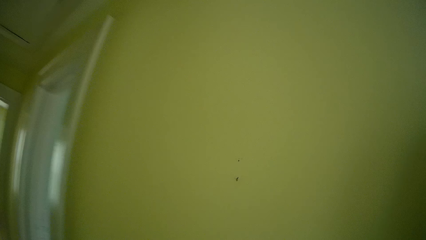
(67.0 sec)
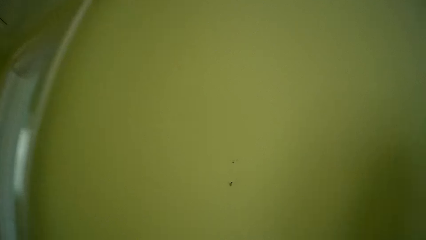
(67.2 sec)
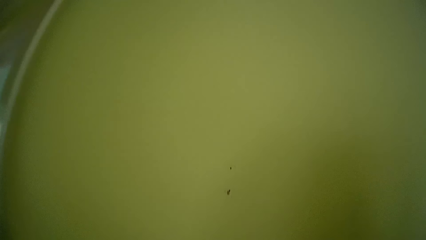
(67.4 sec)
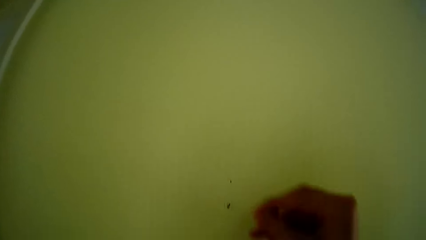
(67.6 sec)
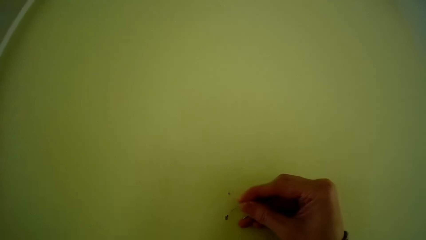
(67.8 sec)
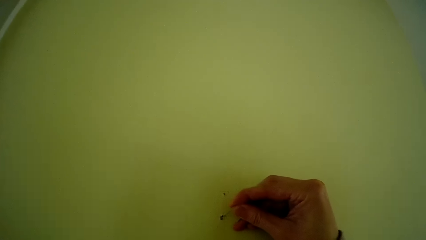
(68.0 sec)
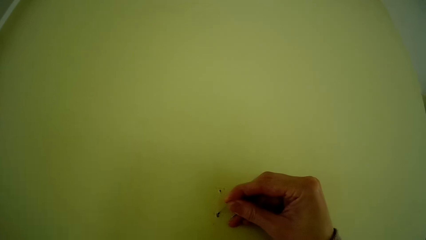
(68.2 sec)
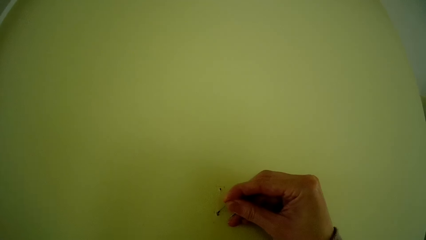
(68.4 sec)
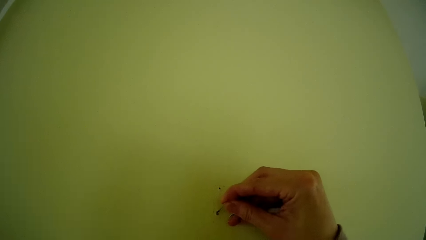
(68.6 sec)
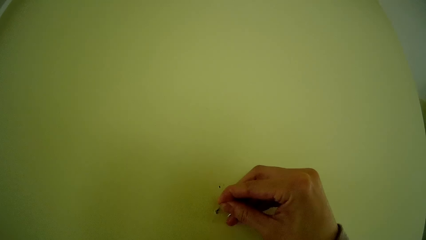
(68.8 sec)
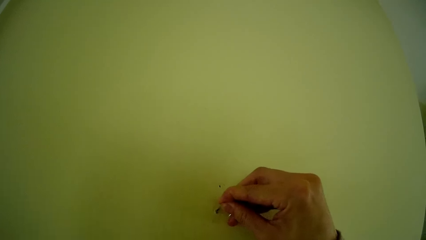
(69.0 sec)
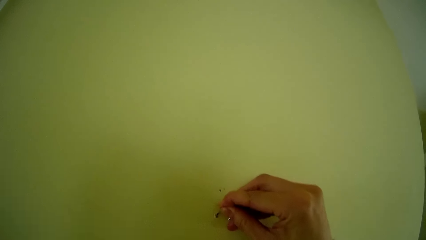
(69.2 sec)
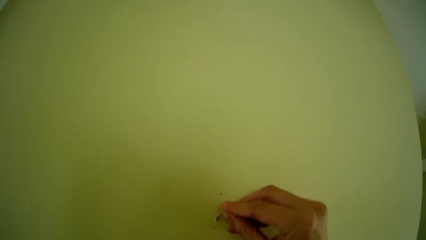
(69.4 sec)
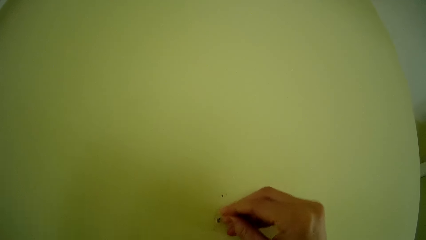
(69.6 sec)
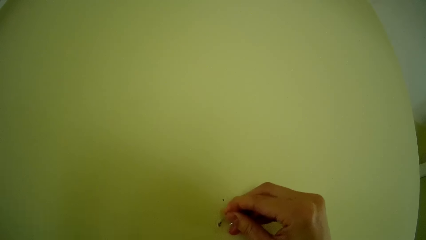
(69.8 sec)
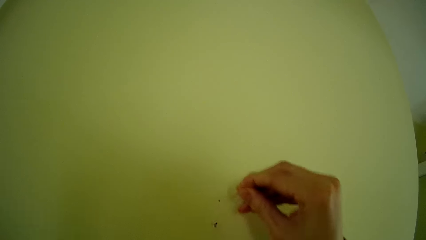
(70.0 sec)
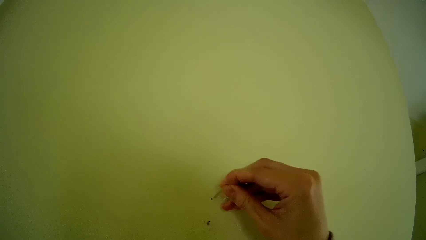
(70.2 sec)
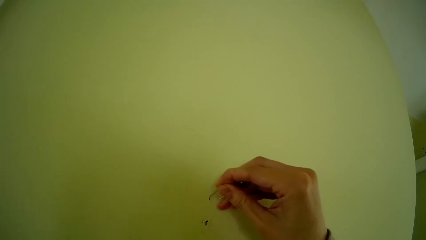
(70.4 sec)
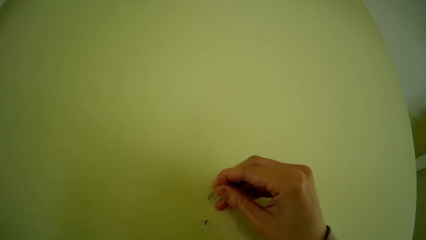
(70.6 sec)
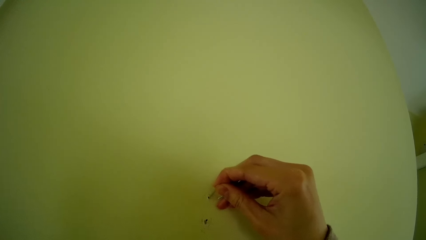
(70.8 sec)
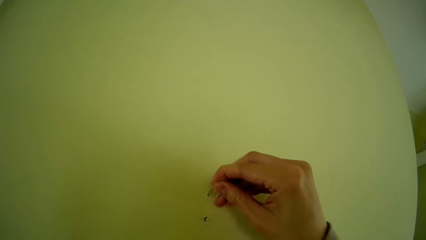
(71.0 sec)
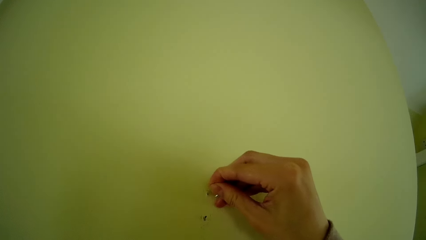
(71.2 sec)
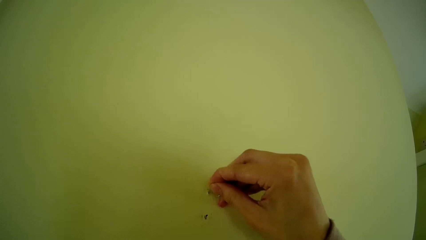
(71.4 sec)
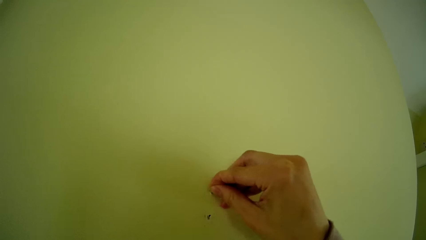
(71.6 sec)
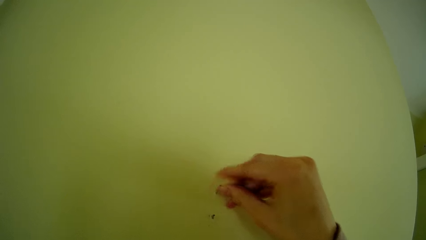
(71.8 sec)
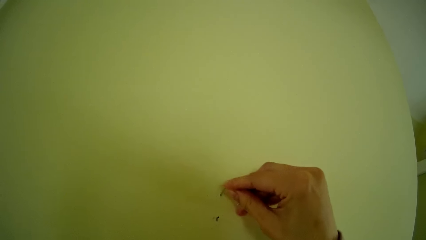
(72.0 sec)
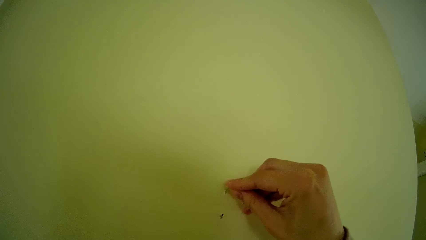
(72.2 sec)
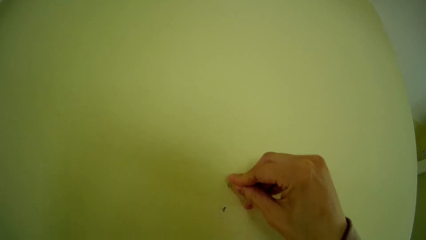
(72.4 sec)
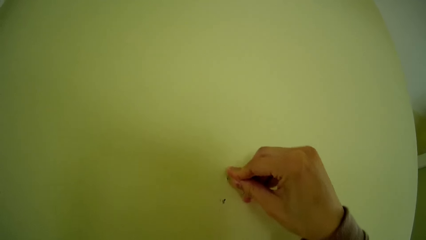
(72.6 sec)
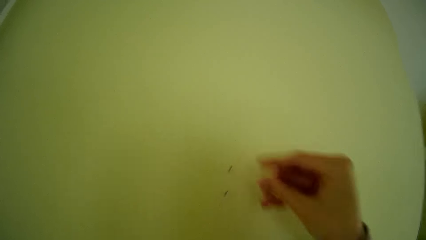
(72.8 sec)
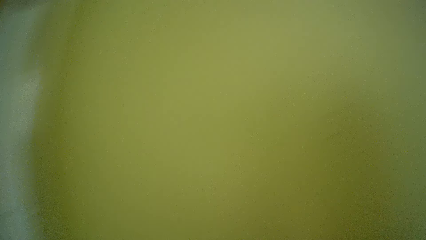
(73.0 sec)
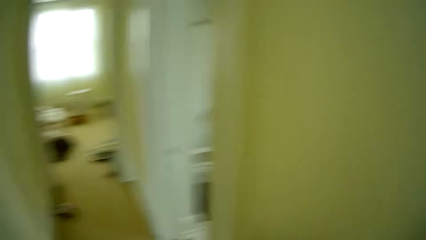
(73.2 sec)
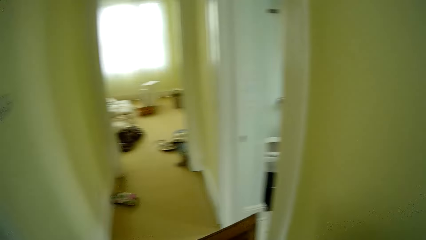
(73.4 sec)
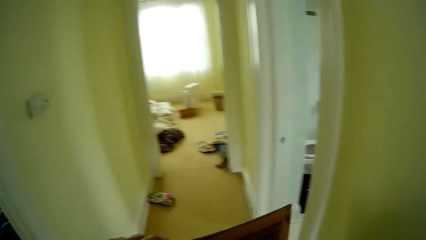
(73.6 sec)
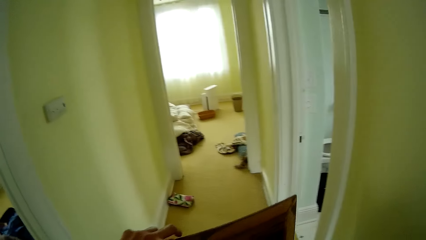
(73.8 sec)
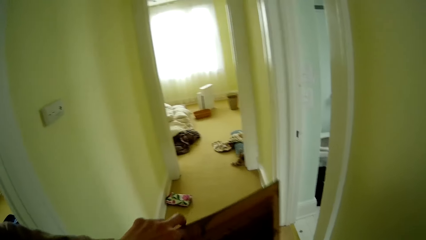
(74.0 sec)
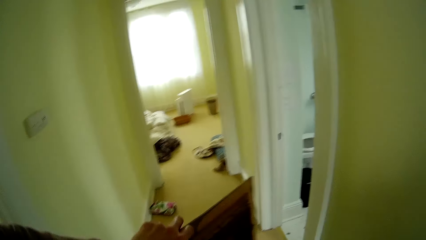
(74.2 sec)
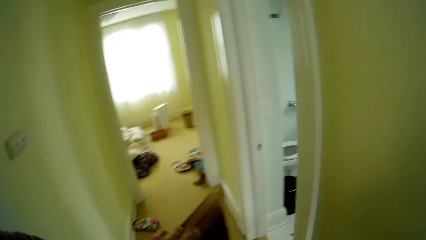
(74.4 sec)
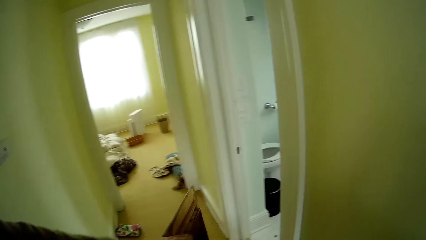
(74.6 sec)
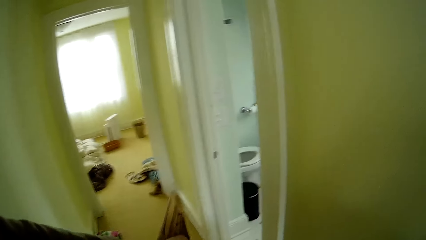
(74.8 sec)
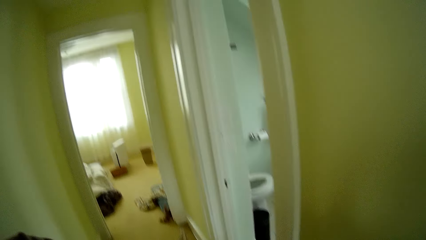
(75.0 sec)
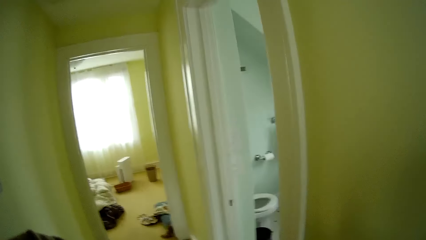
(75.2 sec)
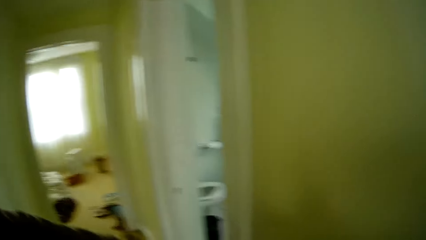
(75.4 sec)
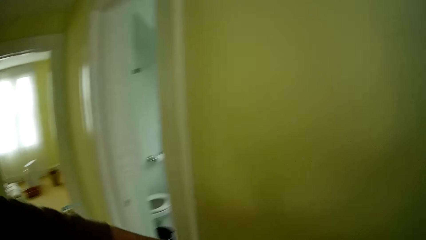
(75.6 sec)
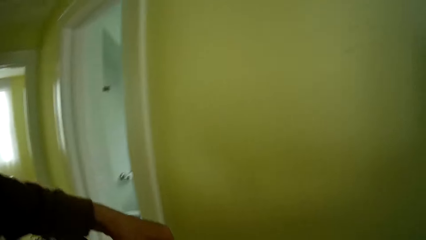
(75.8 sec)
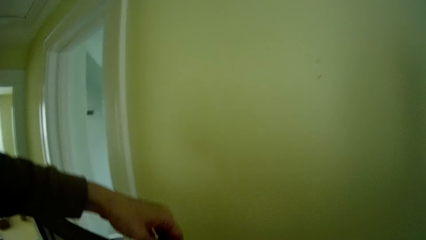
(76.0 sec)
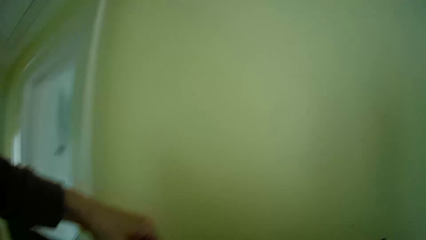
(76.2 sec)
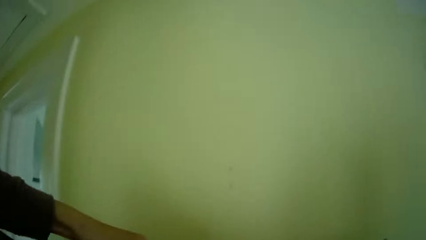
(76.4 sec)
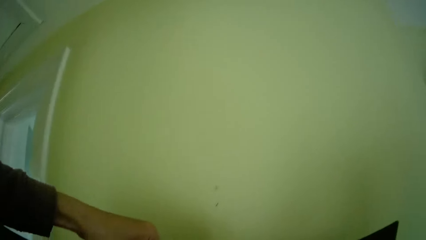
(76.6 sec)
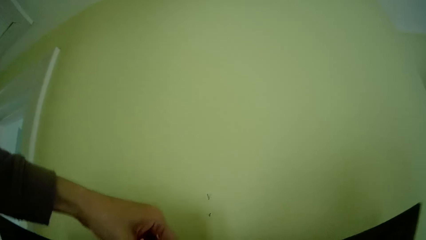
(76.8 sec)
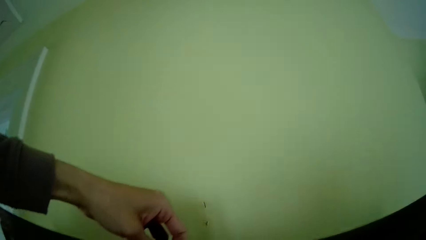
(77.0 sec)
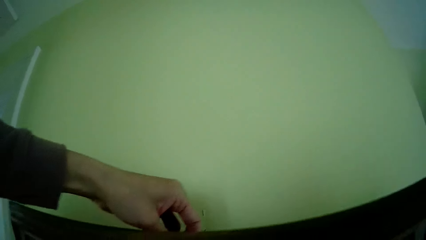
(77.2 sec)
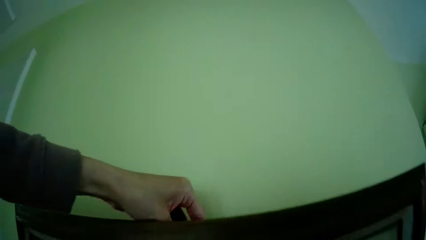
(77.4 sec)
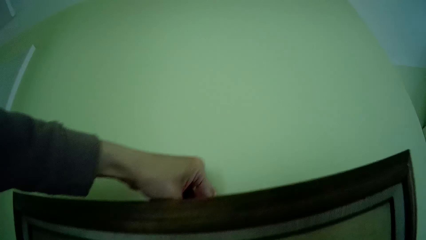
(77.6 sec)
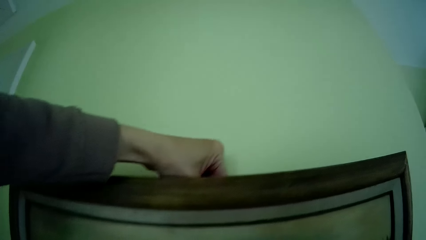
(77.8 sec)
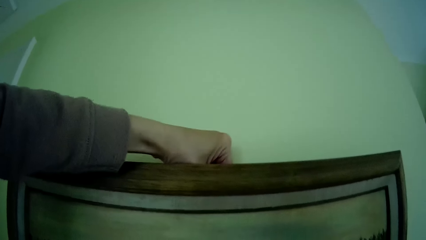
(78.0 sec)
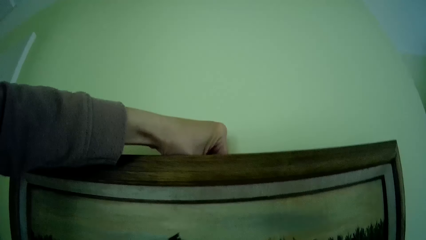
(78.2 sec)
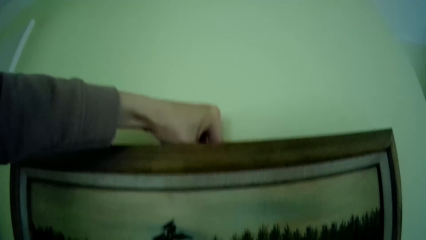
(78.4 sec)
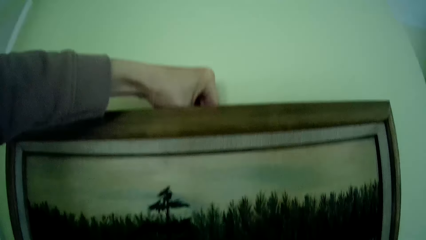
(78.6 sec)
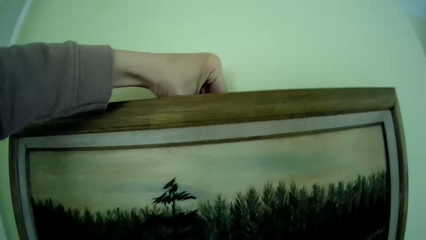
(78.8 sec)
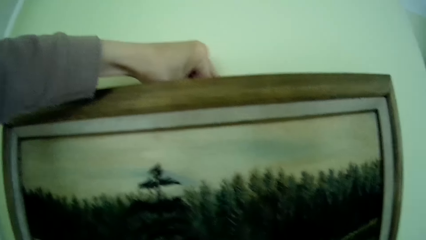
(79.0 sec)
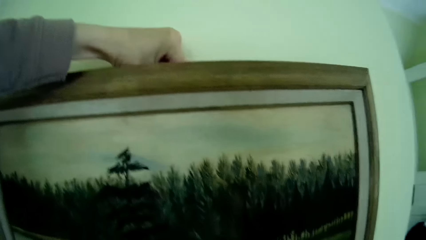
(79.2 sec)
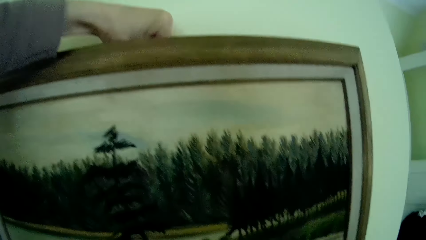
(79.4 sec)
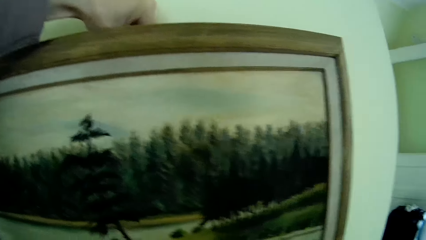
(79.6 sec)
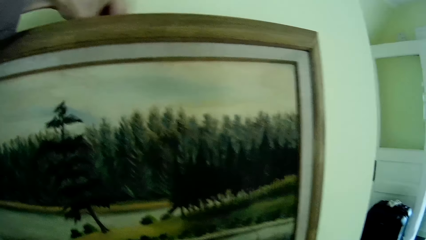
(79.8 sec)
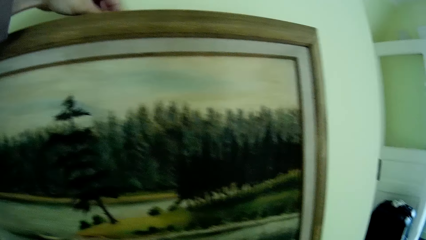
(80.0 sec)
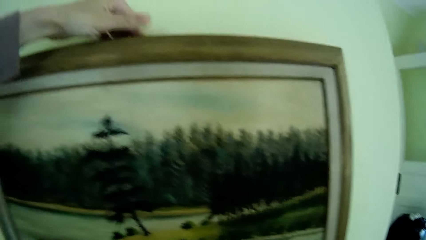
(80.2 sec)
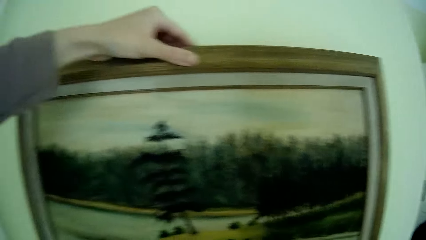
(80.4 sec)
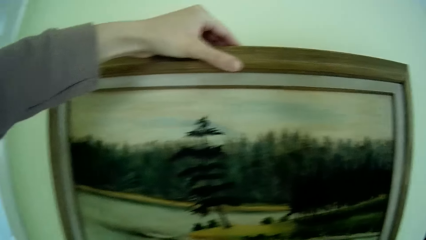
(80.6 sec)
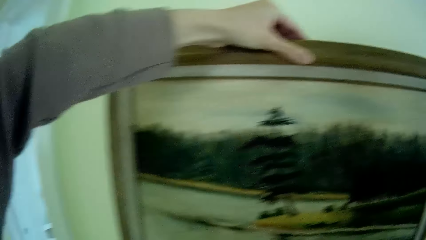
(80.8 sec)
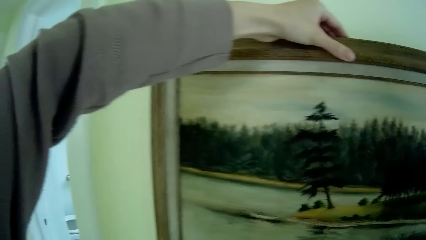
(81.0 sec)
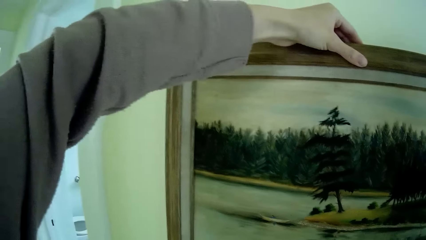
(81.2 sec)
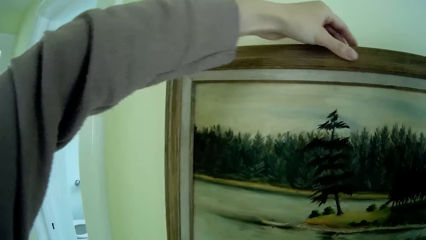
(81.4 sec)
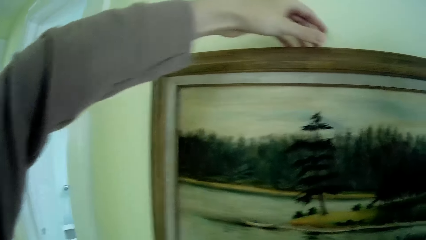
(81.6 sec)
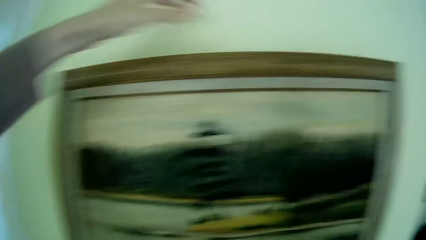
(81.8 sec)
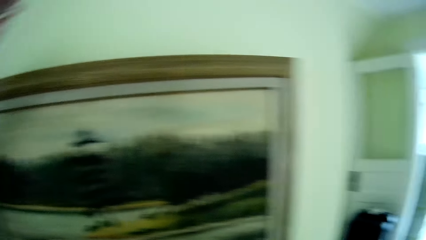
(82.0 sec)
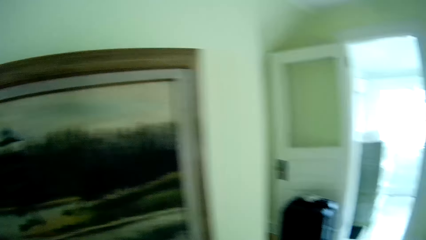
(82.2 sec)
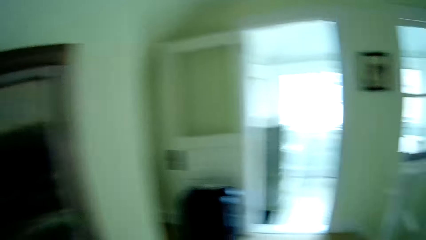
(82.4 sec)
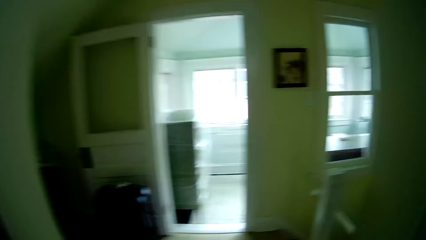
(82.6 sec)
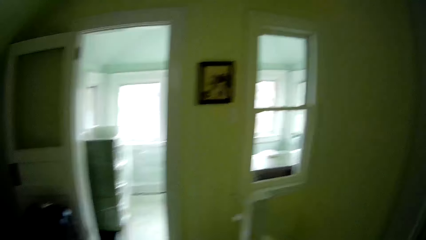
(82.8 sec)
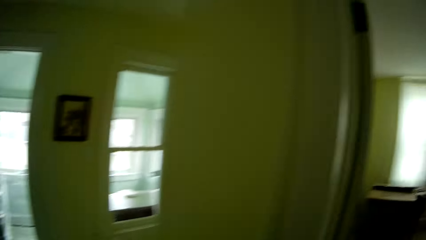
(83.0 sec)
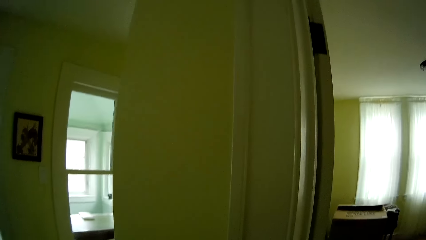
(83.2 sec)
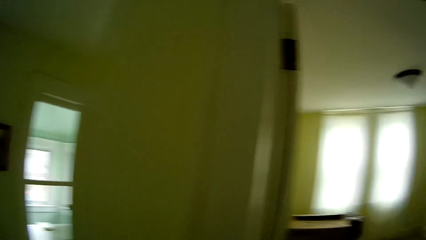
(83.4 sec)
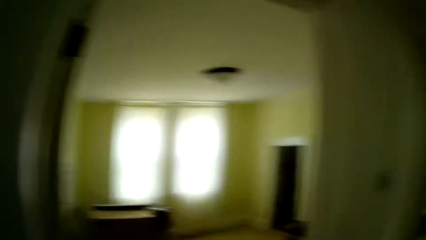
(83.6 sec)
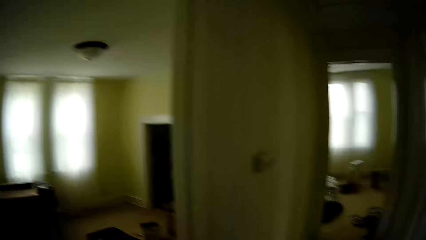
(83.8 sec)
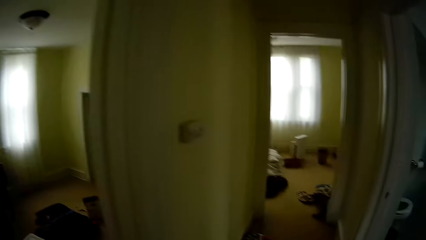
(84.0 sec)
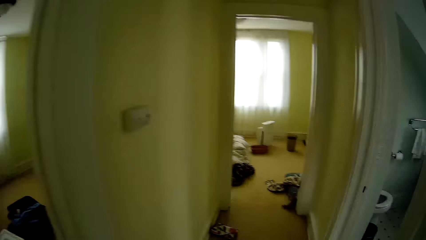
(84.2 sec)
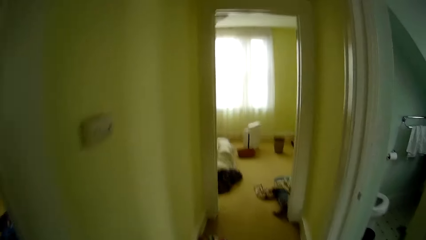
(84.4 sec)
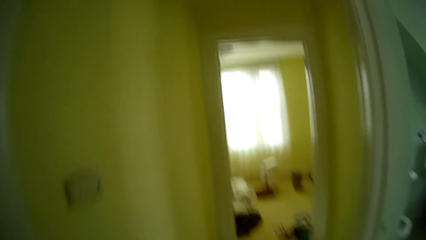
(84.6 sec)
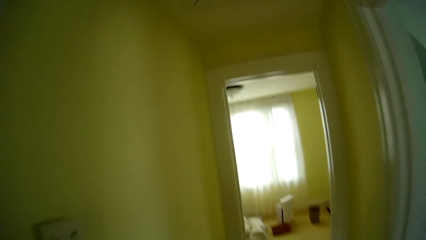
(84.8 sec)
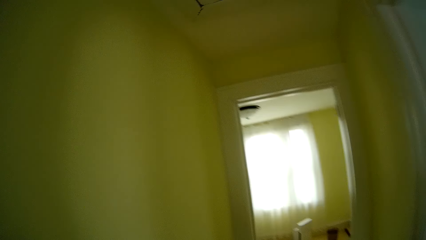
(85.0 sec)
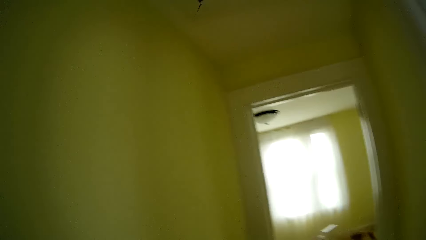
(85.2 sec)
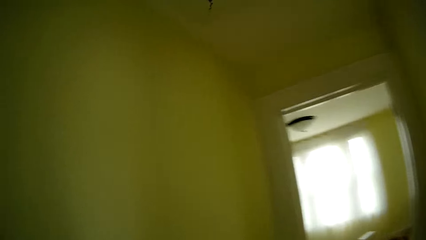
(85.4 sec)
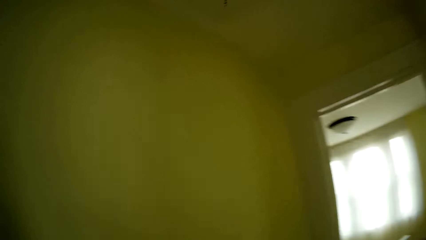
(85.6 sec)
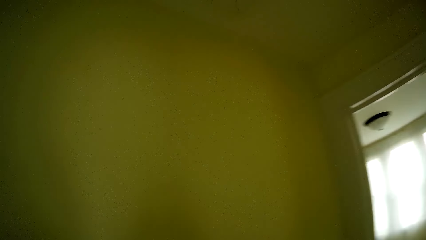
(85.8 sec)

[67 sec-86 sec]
The camera wearer puts the nail in her right hand into a hole in the wall. She puts the nail in her right hand into a hole in the wall again. She walks. She hangs the frame in her left hand on the nail in the wall. She walks.
